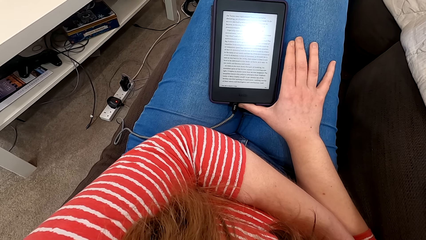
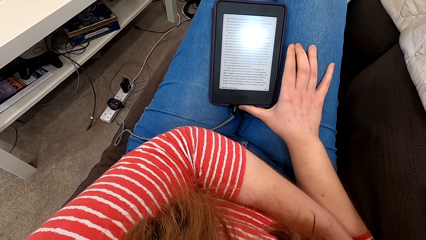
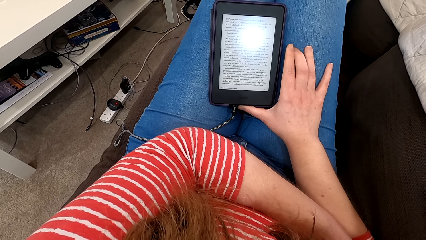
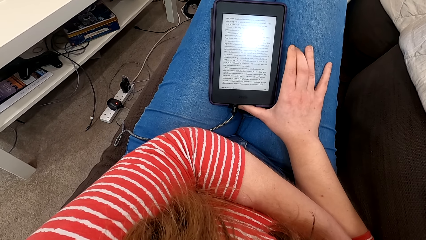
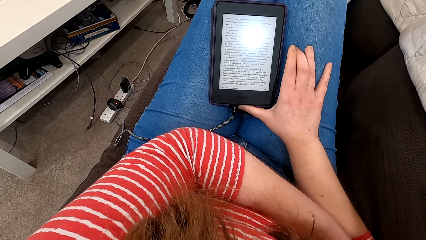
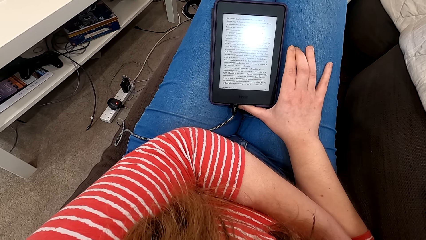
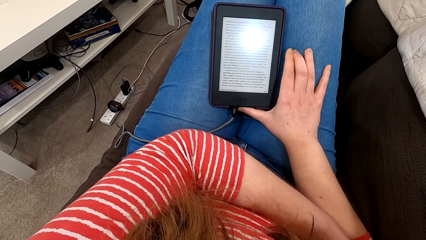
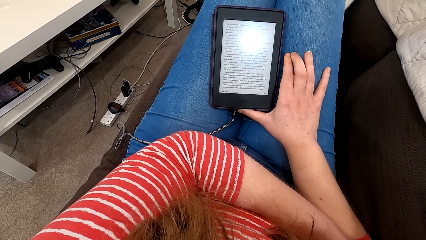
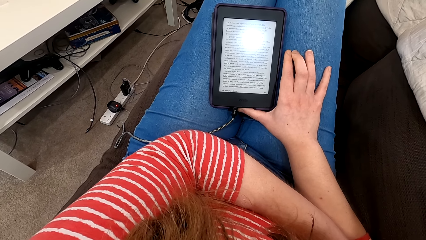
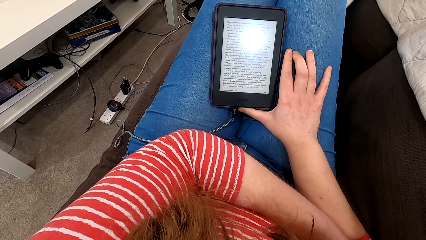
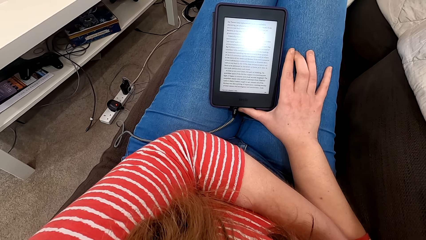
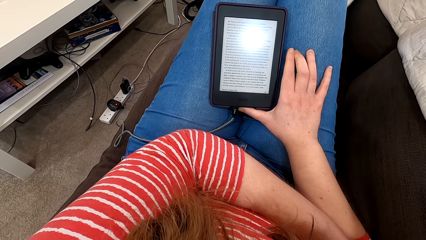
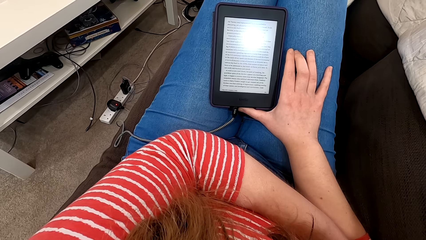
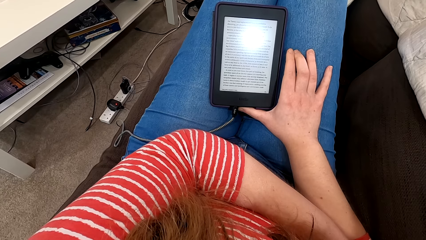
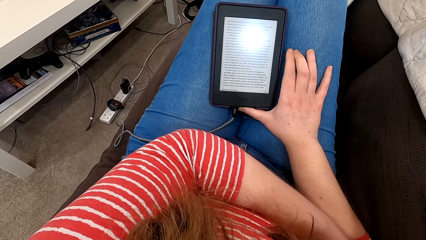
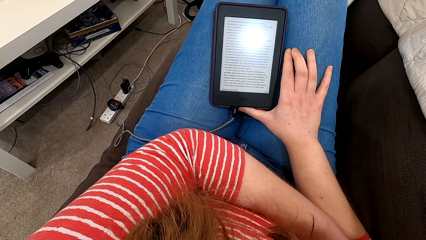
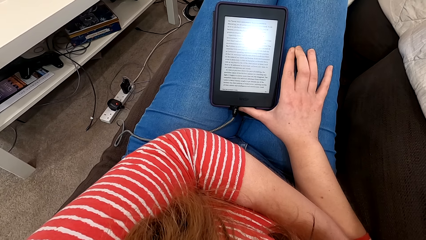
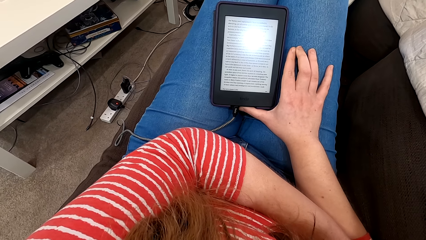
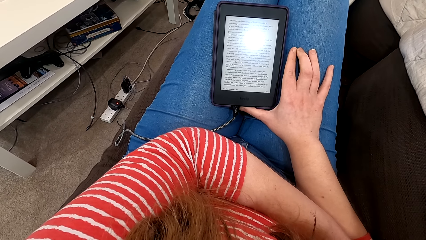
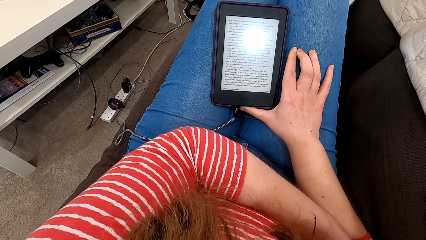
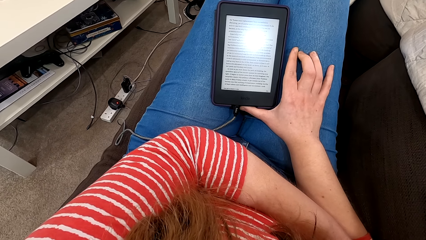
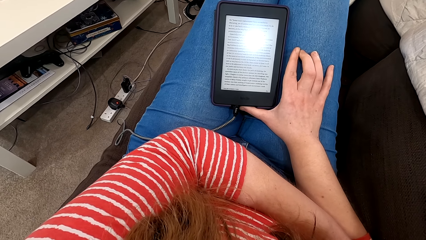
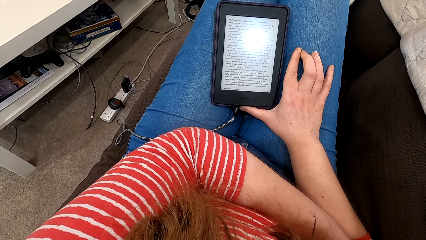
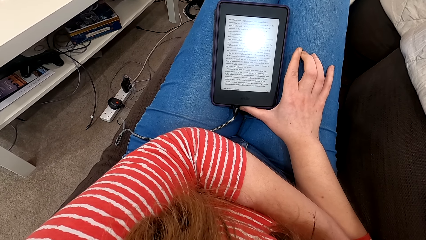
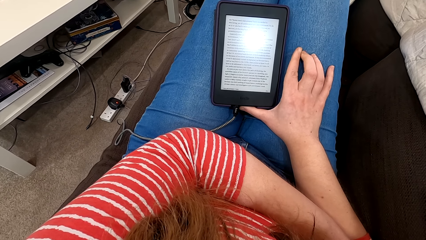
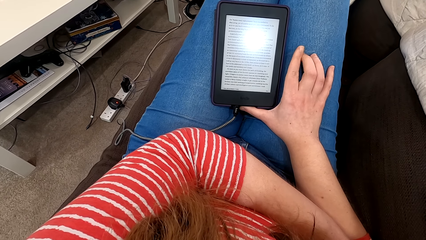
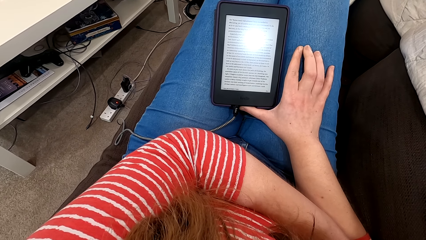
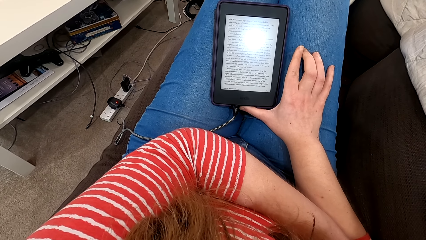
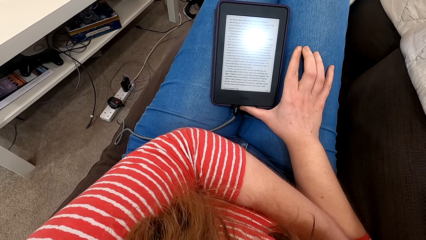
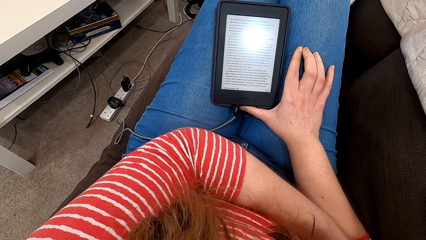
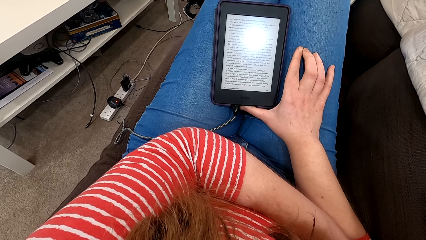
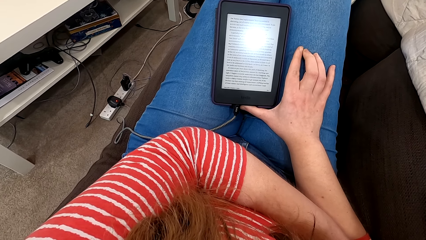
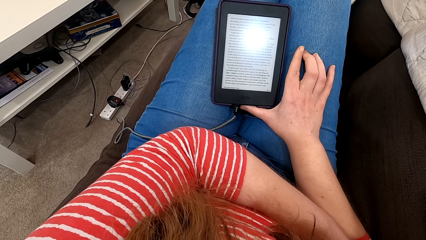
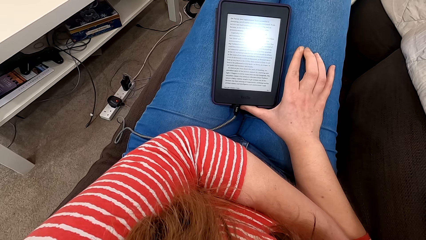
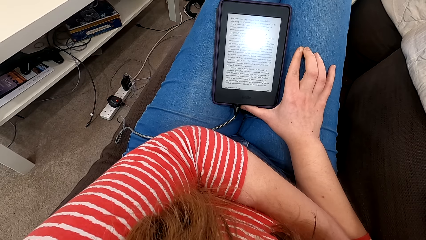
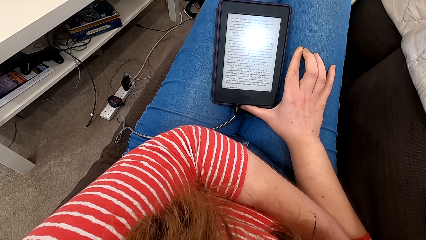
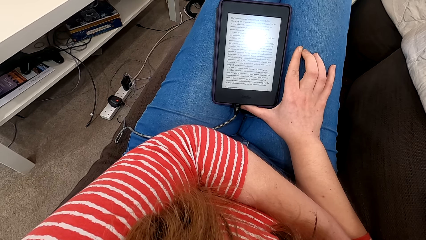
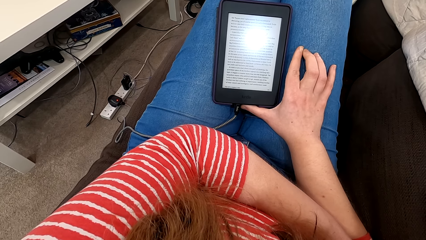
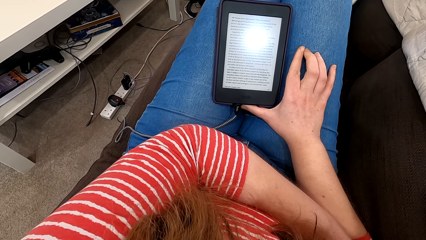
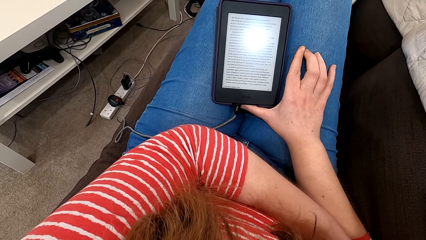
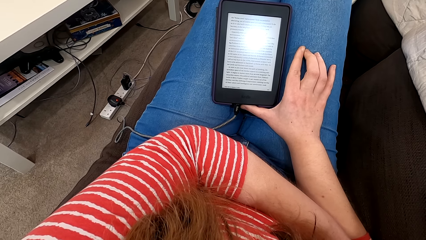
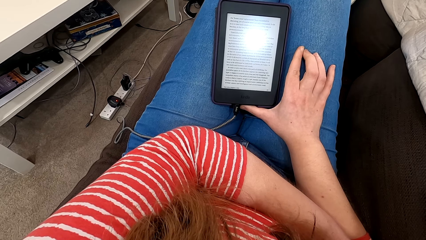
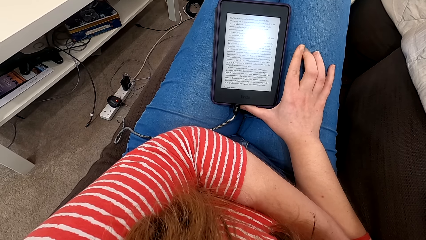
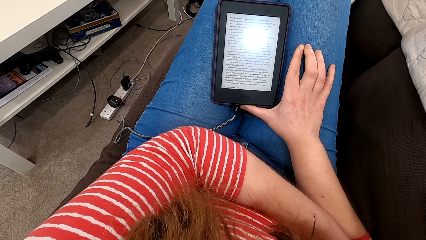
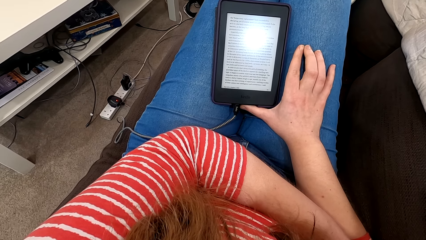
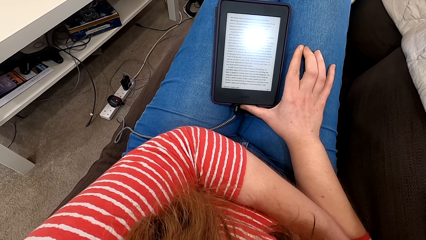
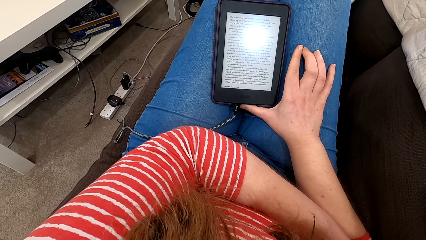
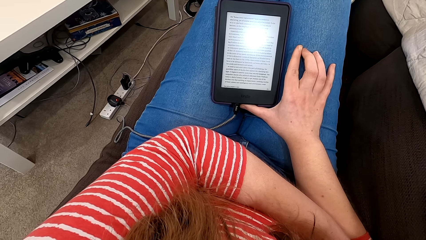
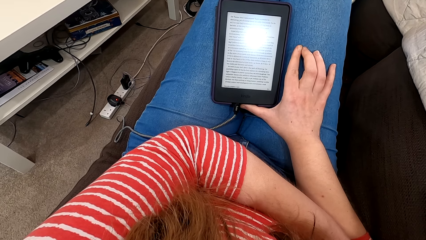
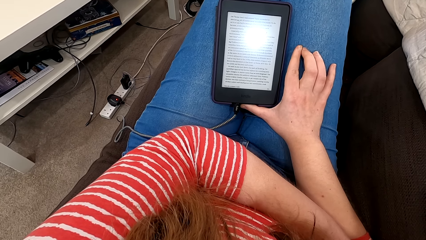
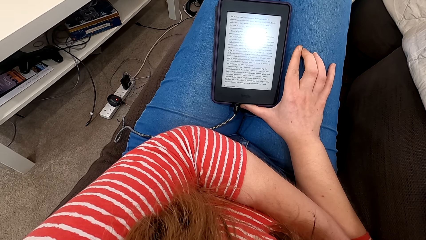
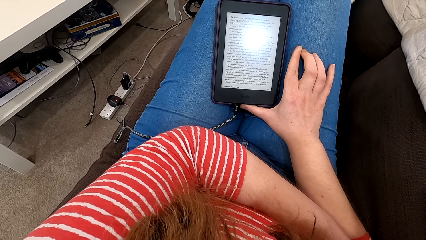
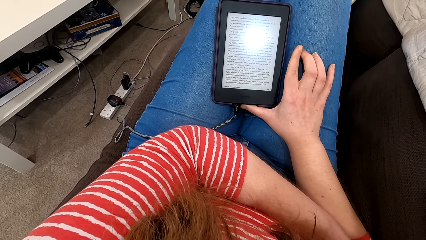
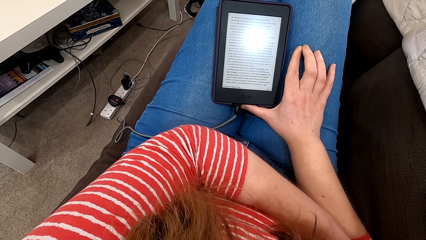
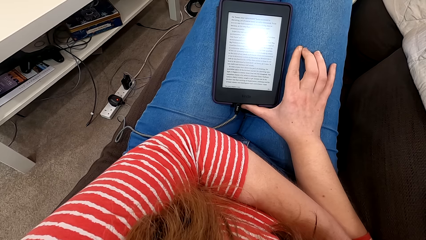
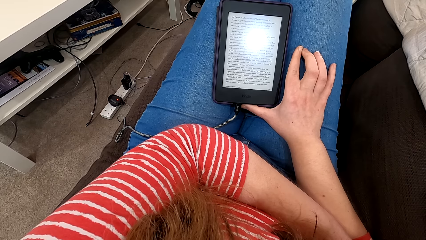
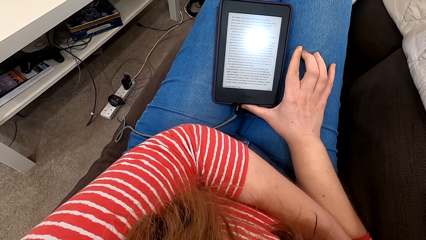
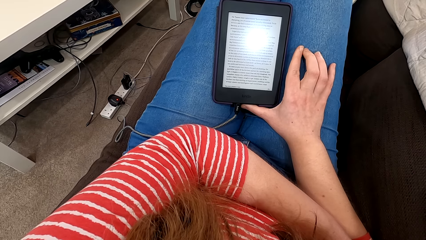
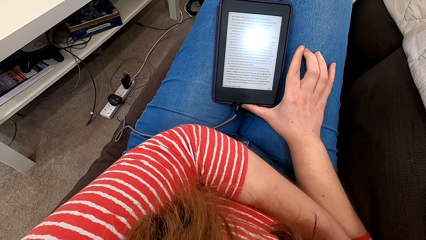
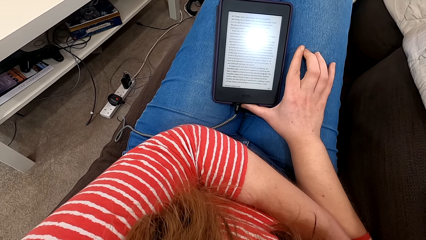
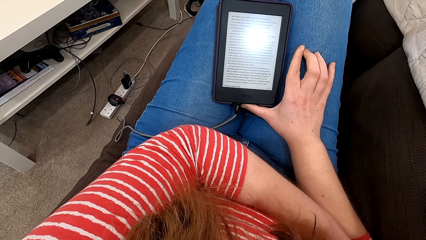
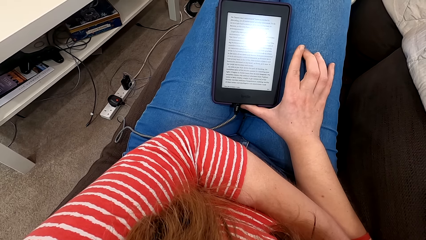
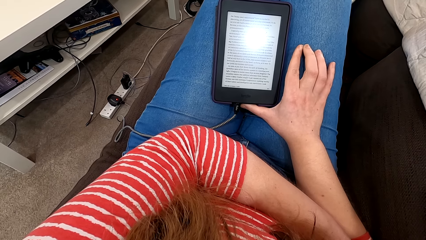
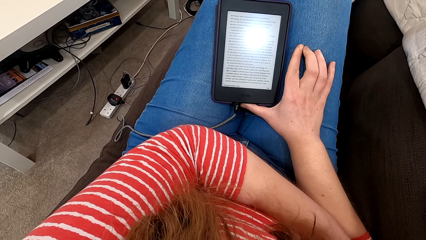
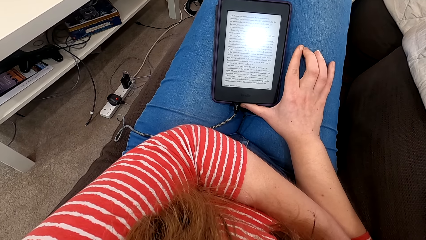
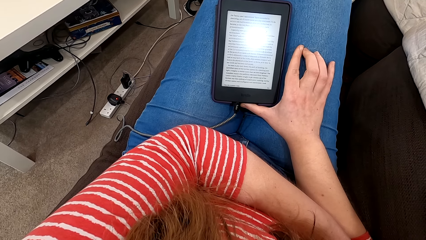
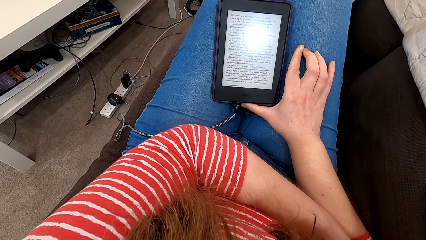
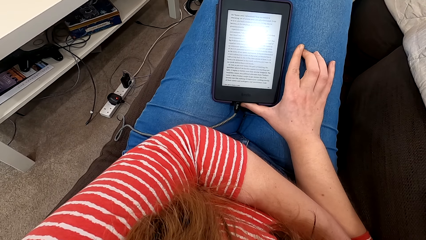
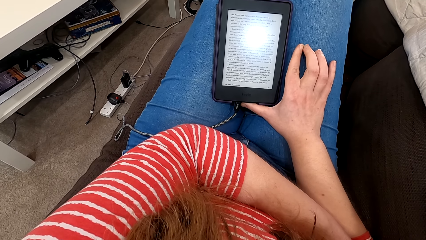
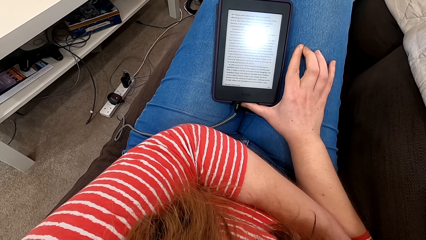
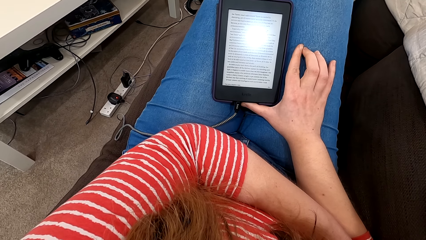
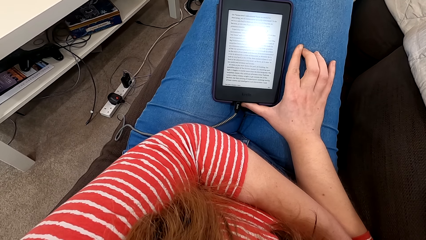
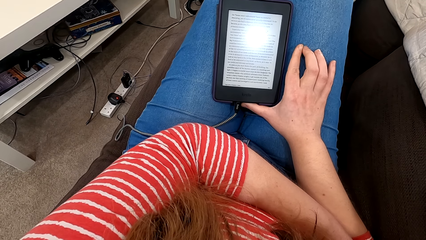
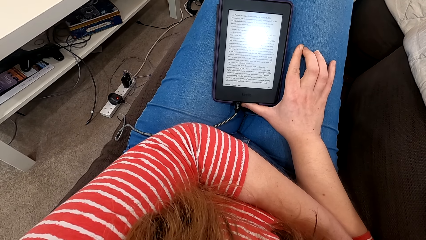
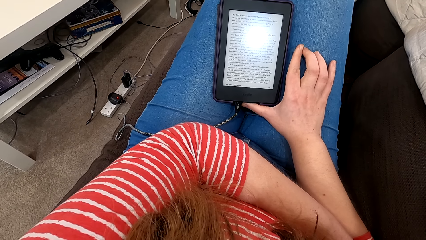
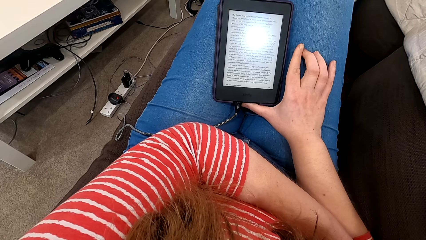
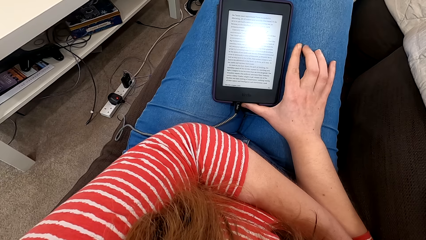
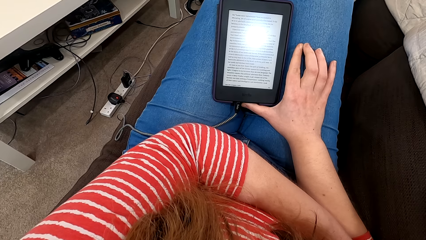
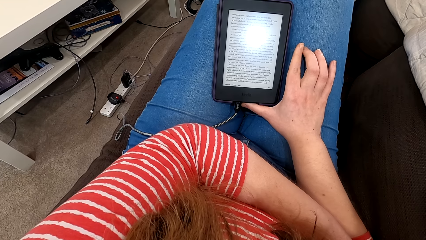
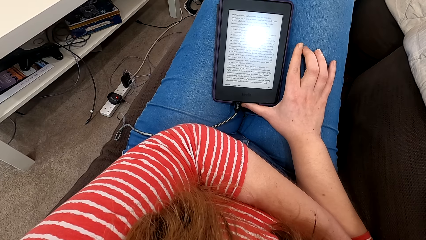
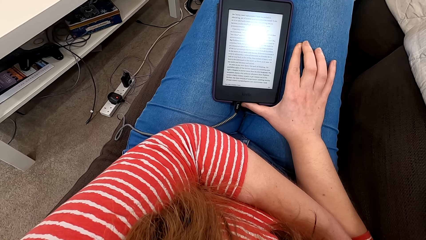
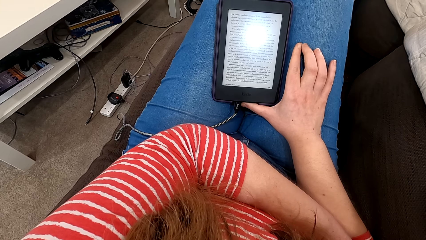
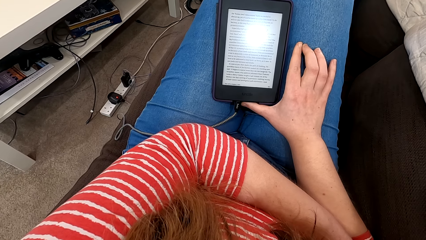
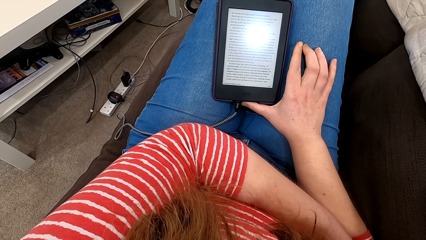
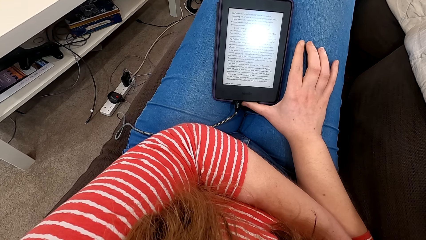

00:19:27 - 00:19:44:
The camera wearer rubs their fingers.
